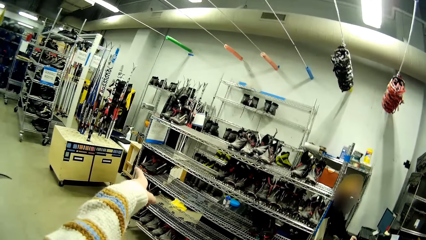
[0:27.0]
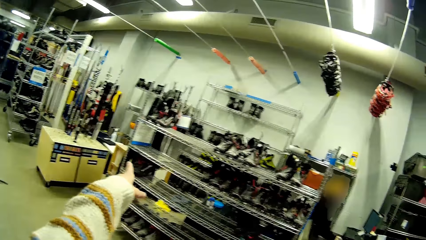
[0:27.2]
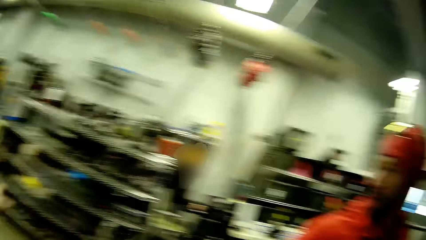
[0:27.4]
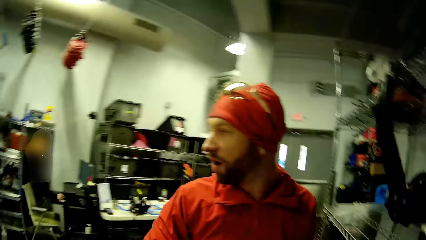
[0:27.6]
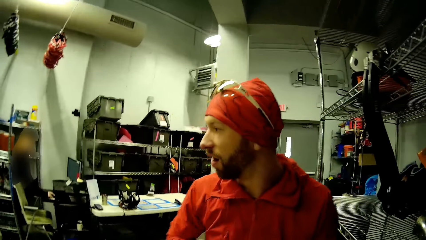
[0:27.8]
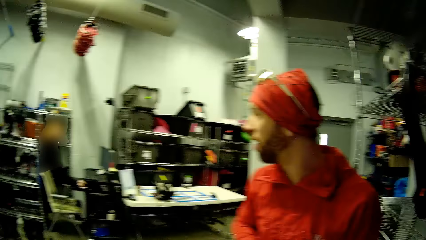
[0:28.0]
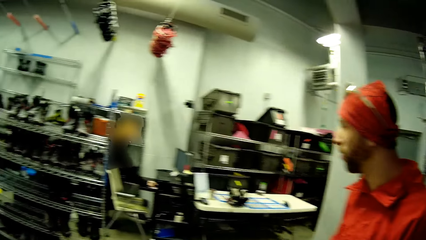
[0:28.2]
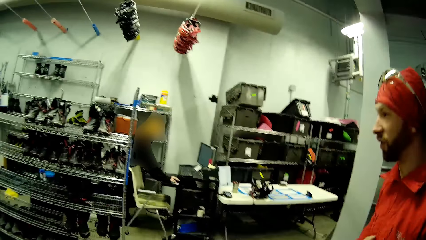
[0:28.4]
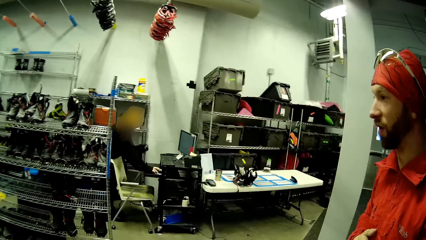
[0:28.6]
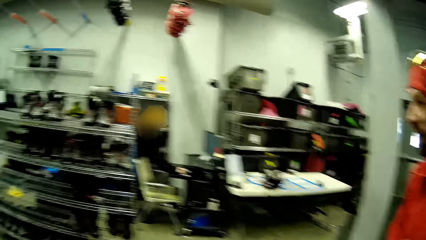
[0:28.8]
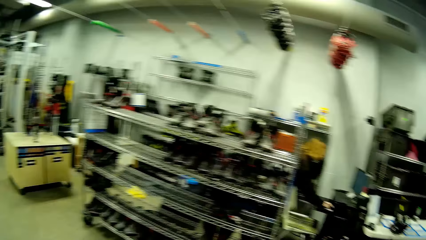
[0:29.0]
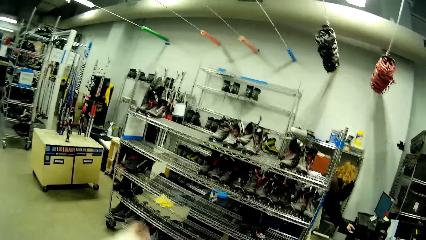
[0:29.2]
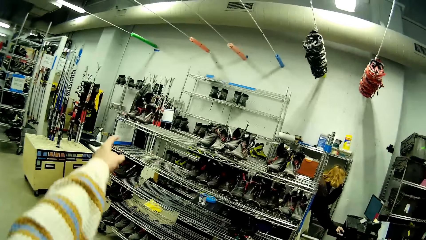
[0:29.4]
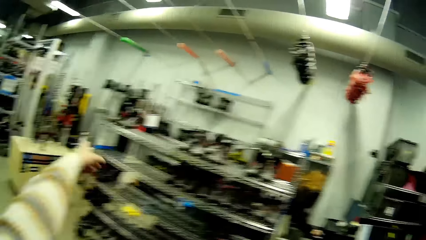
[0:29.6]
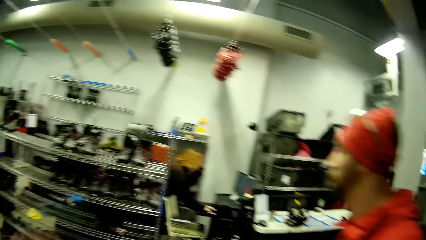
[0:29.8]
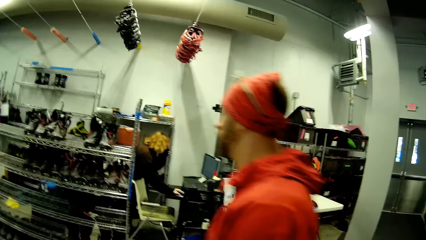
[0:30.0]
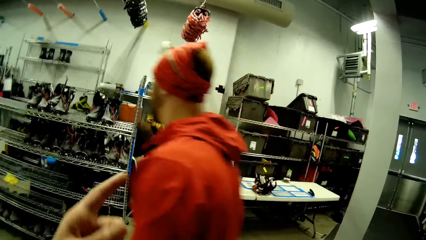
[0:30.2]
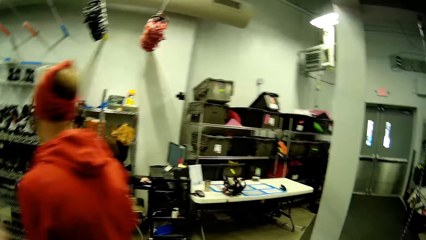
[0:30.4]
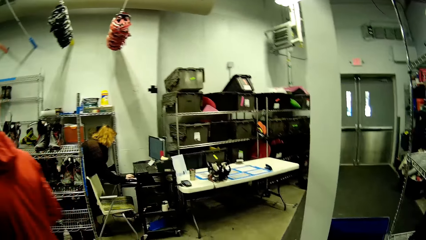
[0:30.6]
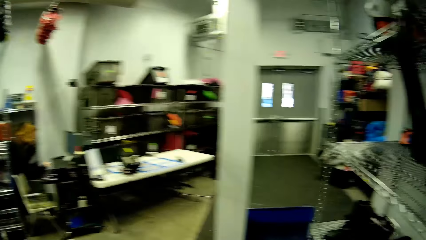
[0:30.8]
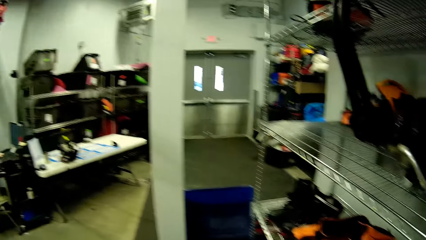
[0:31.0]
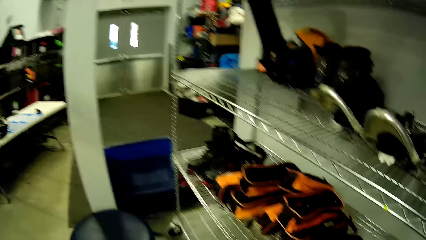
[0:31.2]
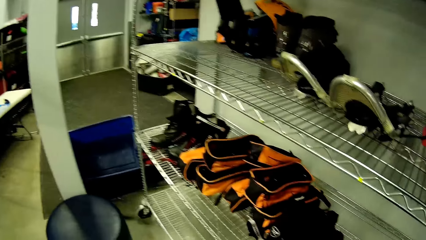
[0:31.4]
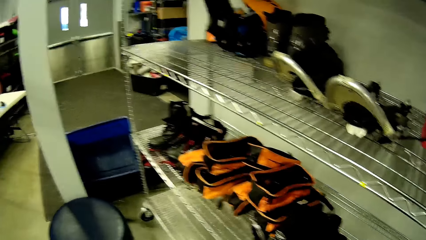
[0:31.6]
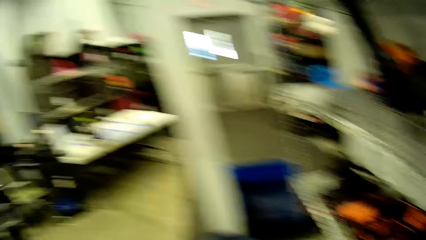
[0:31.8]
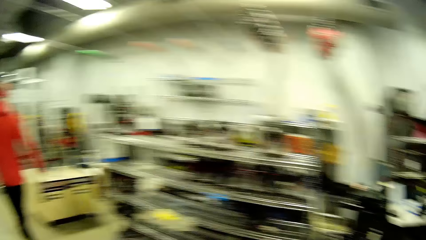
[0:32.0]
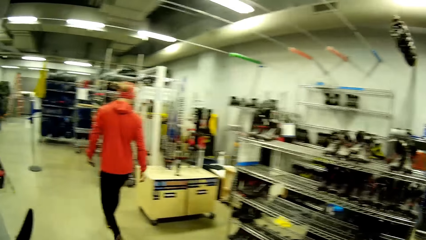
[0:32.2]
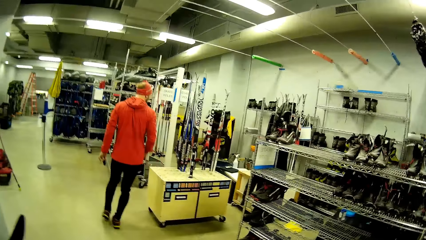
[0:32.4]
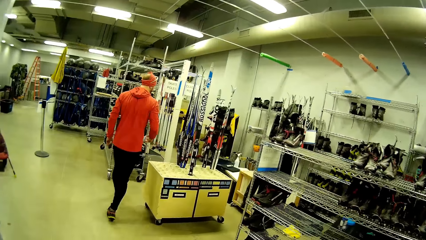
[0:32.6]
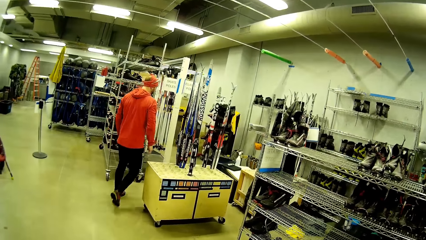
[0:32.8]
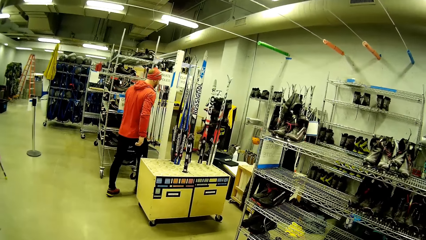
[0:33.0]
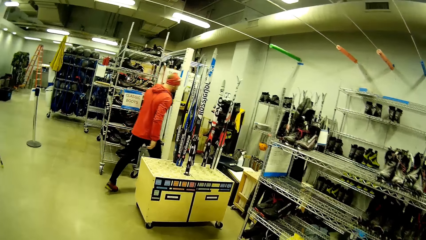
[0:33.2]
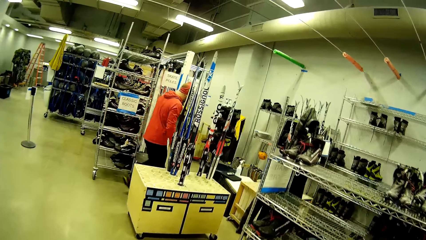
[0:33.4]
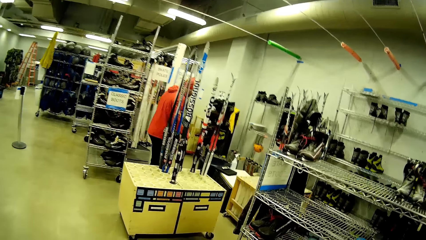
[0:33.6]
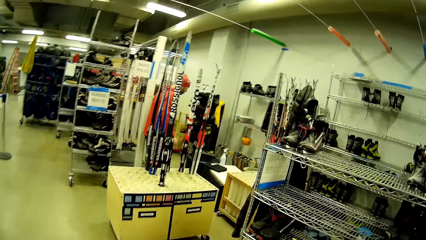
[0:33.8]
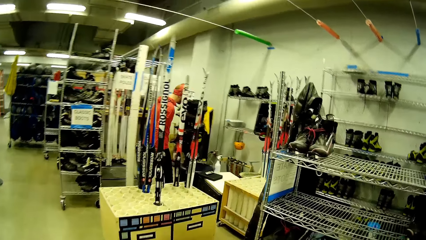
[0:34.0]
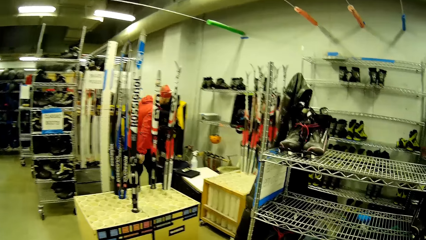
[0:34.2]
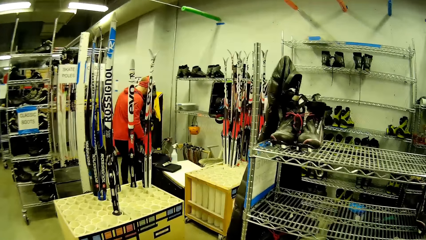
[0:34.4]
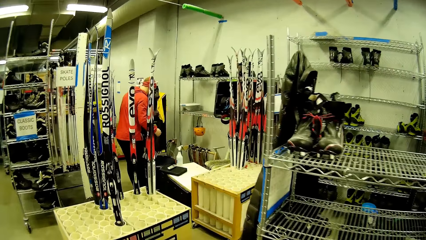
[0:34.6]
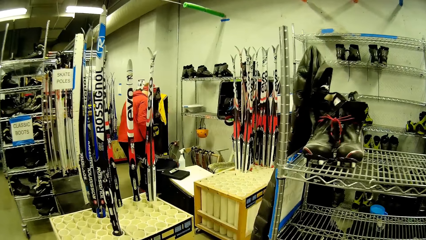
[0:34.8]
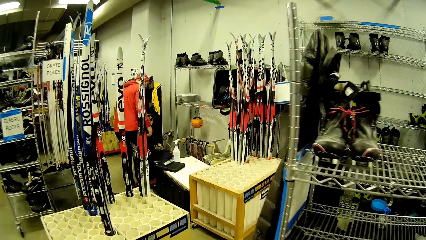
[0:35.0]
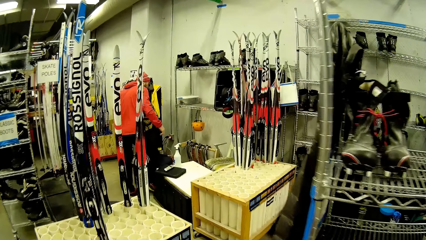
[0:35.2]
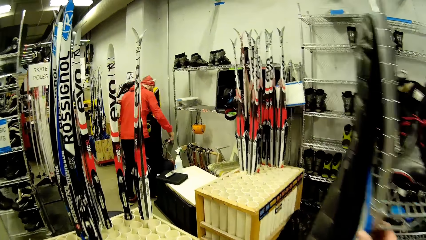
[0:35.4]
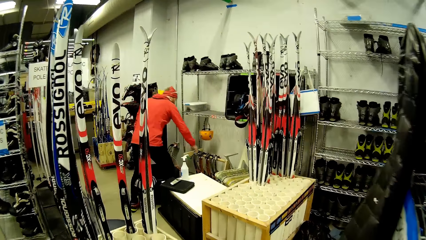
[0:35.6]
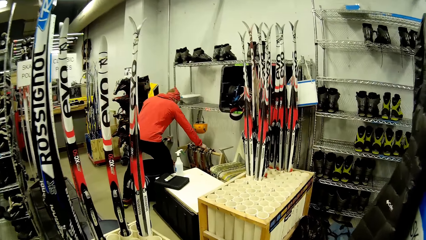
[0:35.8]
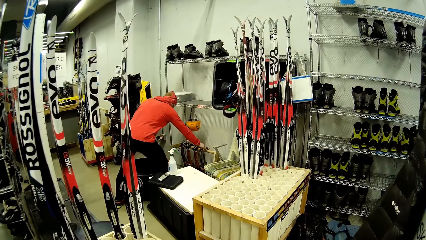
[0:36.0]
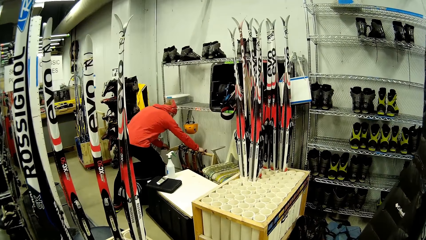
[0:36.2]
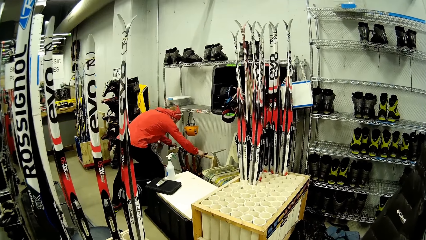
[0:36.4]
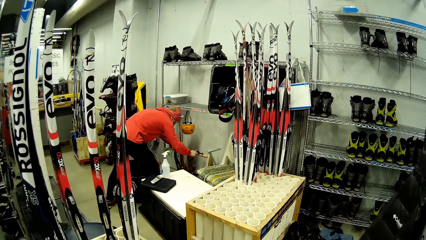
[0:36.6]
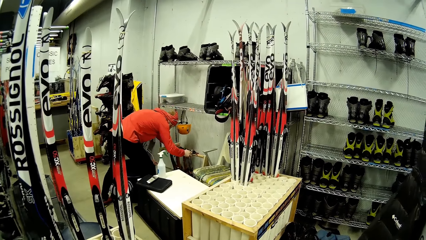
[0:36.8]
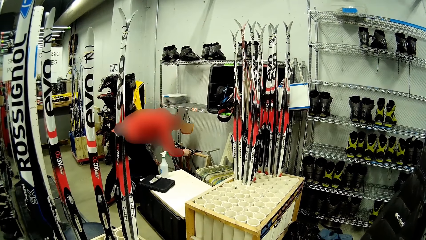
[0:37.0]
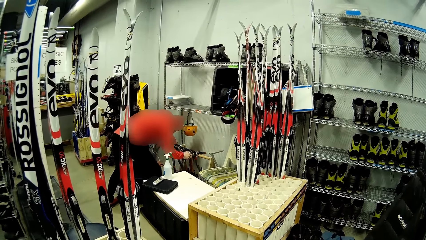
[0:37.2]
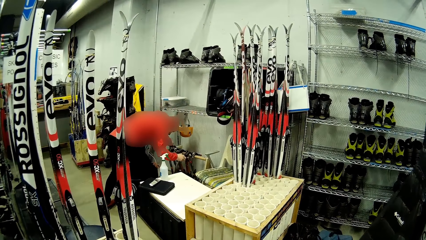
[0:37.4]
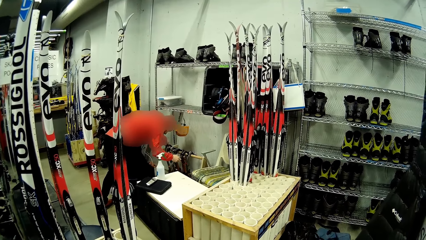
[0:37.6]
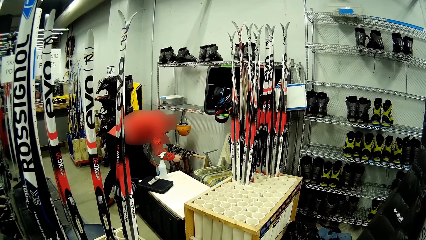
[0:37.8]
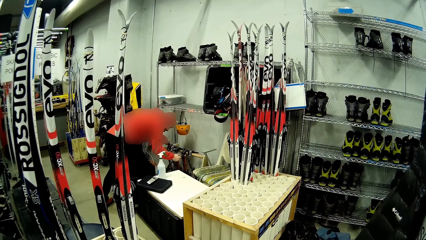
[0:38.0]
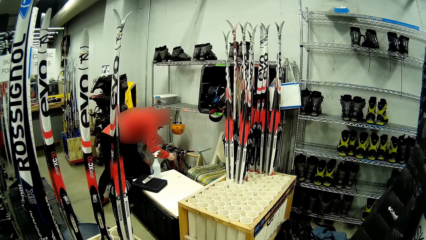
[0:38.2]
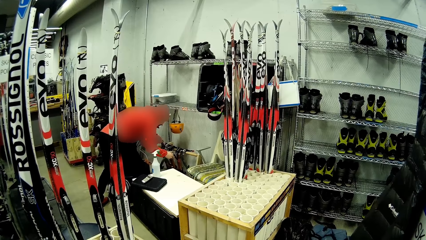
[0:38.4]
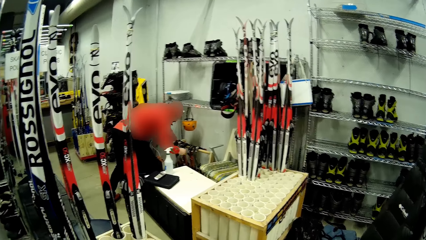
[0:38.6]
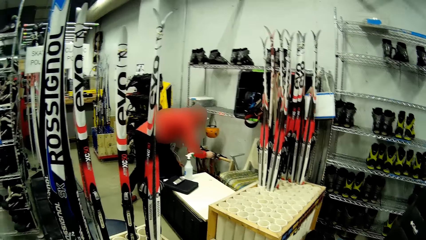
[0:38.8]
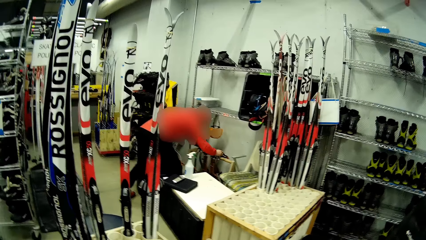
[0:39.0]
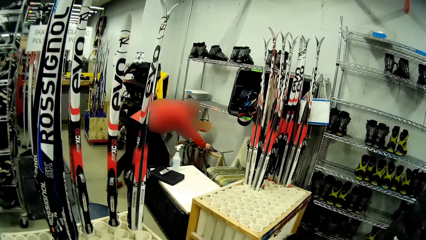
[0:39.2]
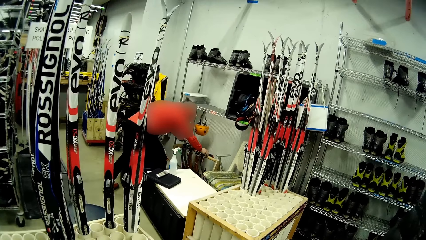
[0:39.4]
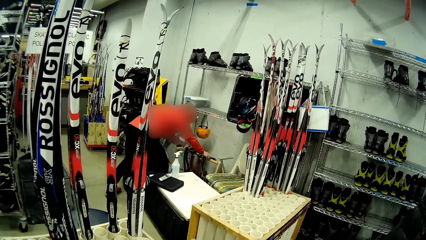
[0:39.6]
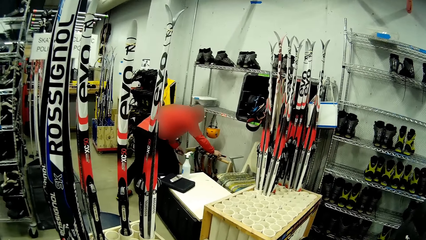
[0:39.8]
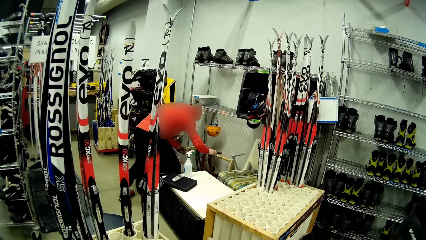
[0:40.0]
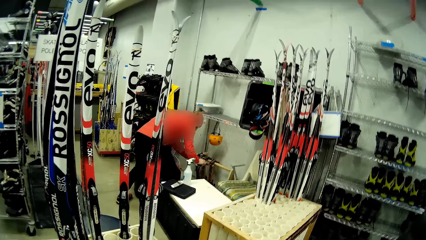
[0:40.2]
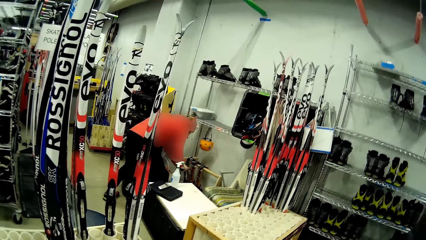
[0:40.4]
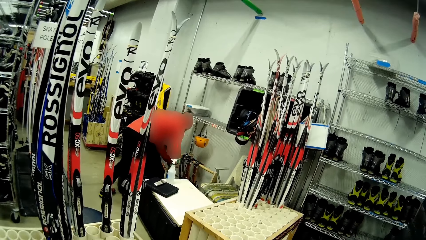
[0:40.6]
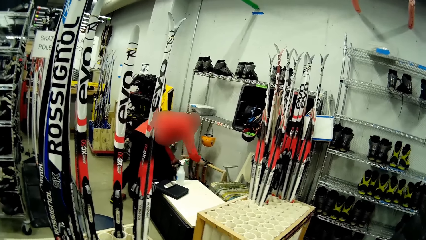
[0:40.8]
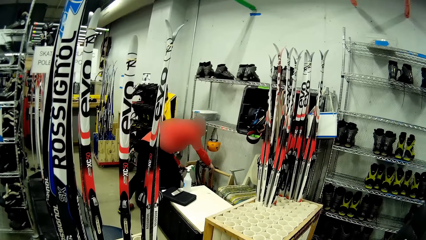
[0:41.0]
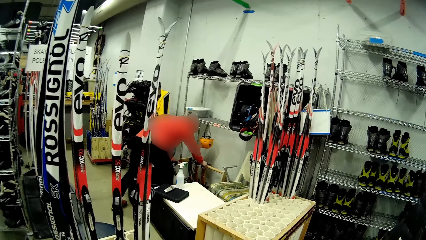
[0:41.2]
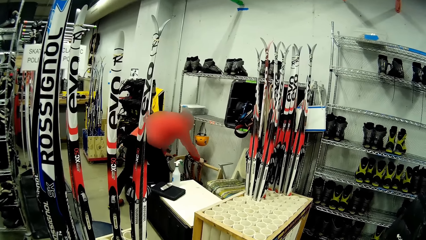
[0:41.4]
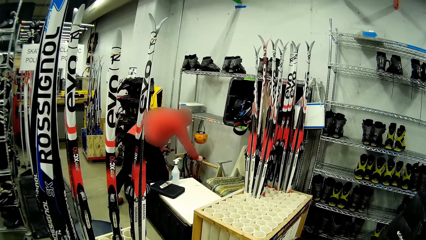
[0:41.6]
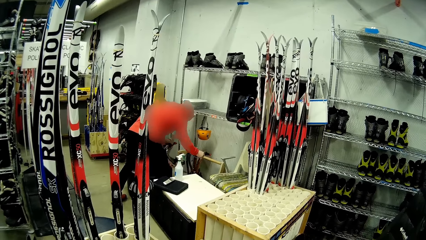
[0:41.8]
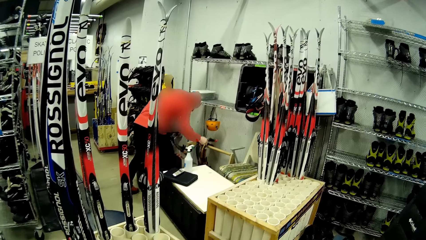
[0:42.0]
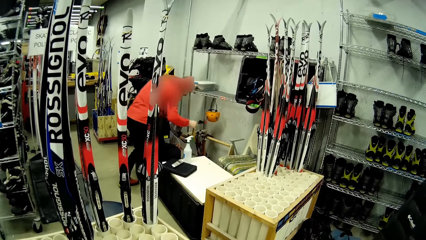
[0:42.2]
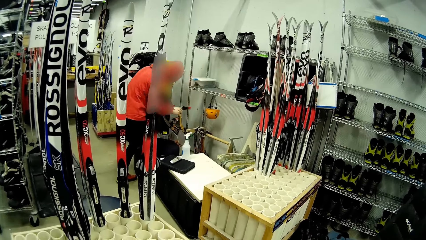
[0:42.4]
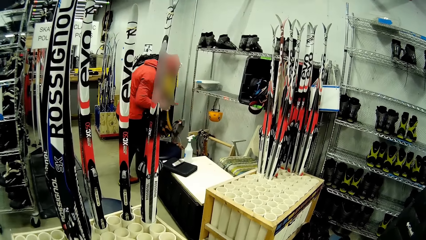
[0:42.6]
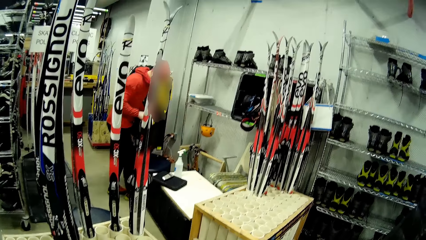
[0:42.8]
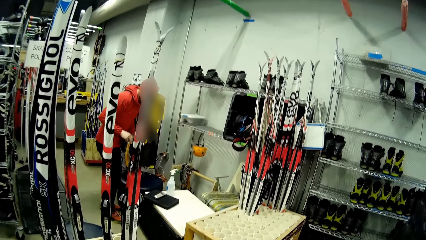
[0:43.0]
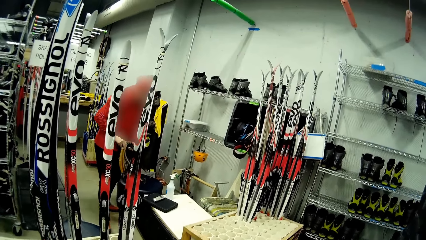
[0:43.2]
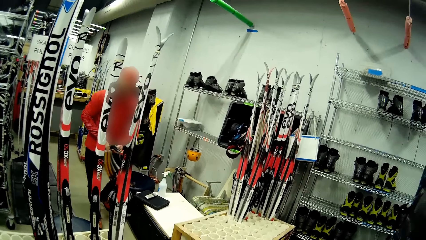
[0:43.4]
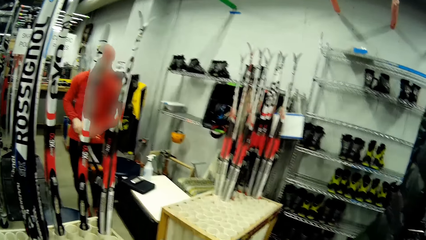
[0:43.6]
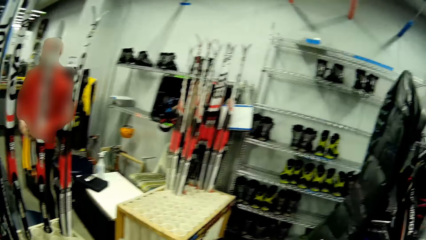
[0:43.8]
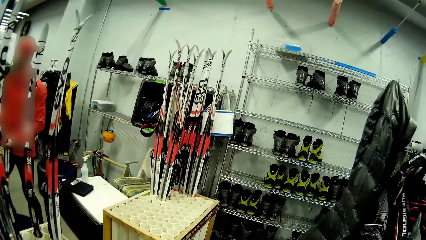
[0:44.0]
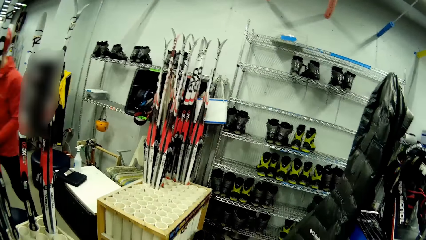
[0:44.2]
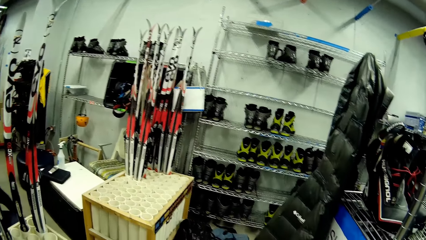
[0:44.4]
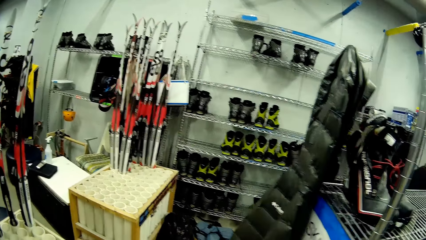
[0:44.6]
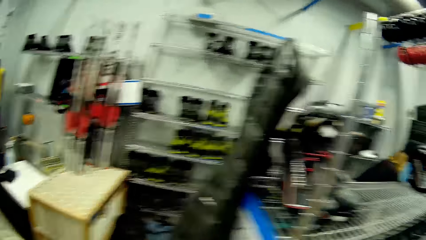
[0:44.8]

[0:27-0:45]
The camera wearer points at the rack with the left hand. They look around. They look at a man. They look around. They point at the rack with the left hand. The man walks towards the rack. The camera wearer looks around. They walk around. They look at the man. The man picks something from the rack.
